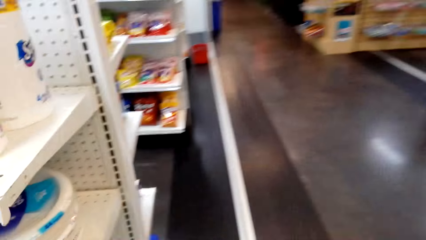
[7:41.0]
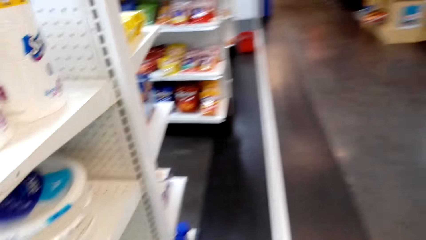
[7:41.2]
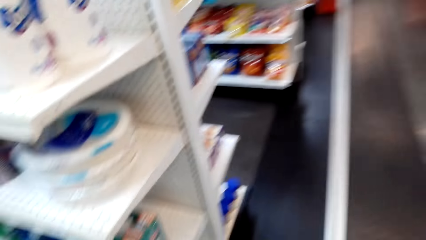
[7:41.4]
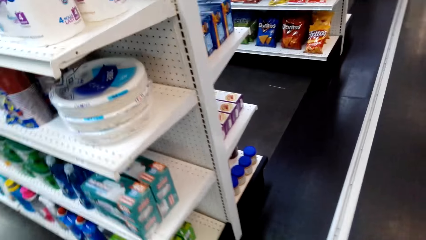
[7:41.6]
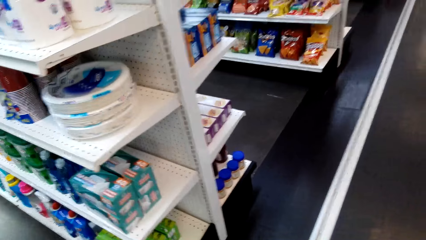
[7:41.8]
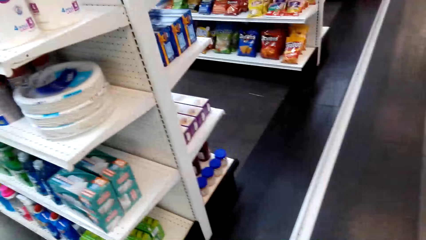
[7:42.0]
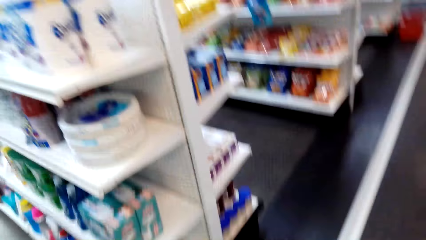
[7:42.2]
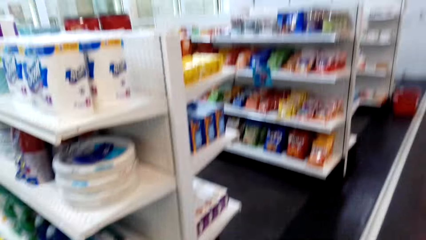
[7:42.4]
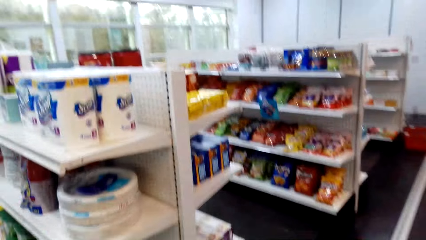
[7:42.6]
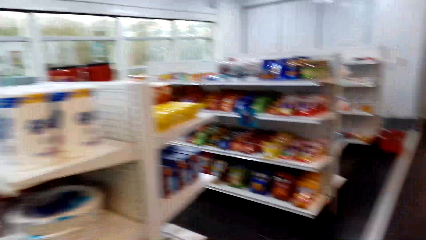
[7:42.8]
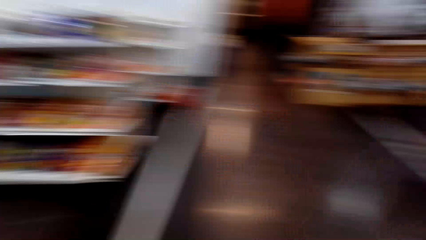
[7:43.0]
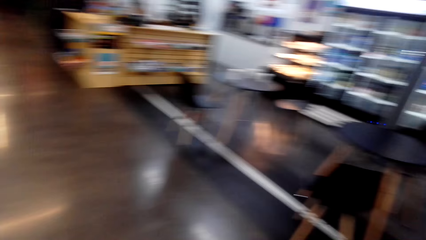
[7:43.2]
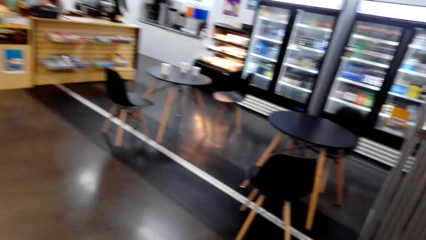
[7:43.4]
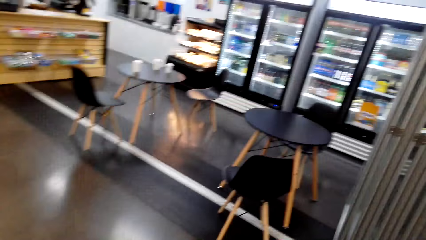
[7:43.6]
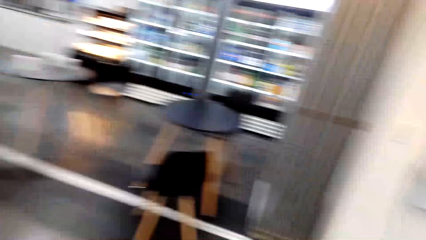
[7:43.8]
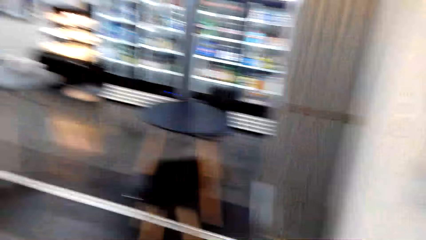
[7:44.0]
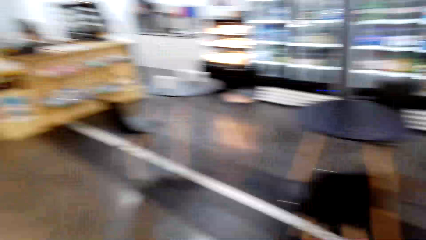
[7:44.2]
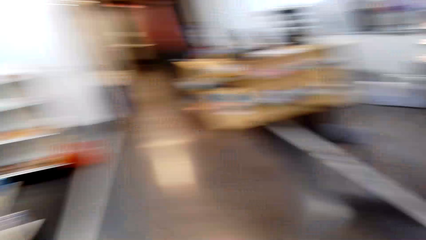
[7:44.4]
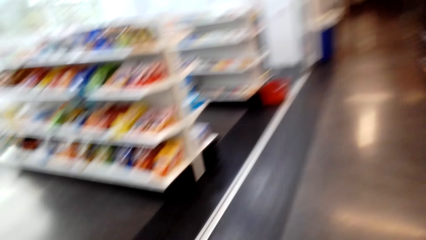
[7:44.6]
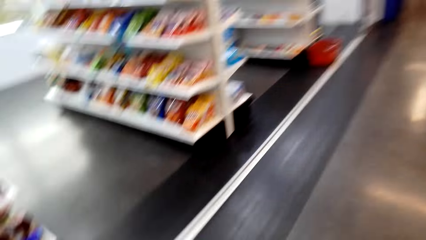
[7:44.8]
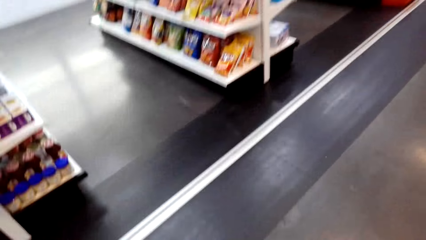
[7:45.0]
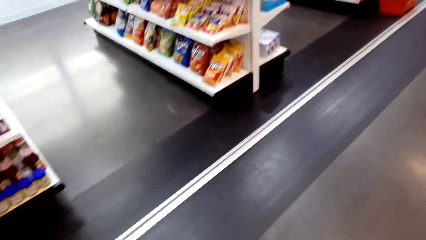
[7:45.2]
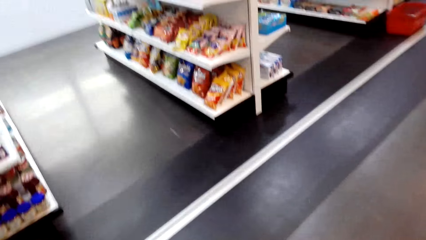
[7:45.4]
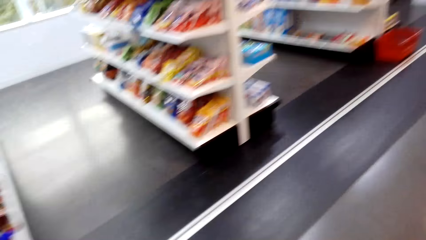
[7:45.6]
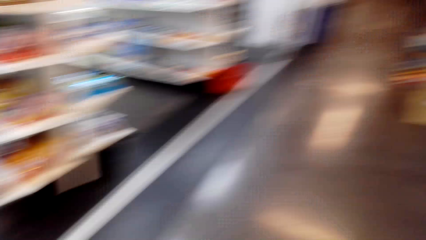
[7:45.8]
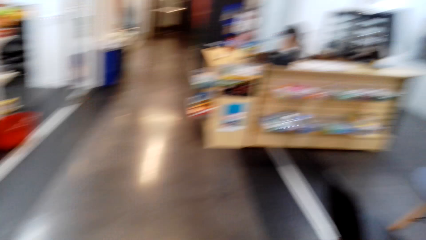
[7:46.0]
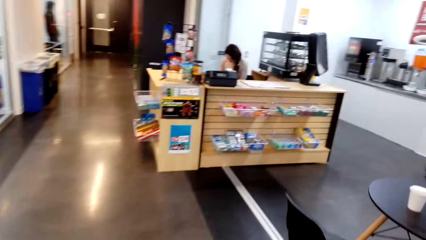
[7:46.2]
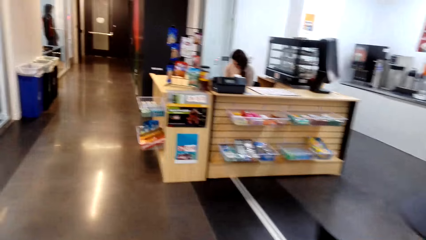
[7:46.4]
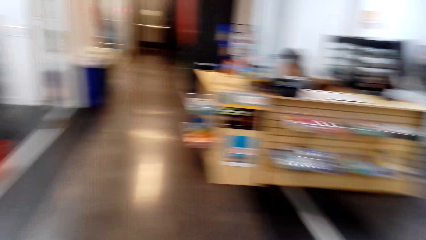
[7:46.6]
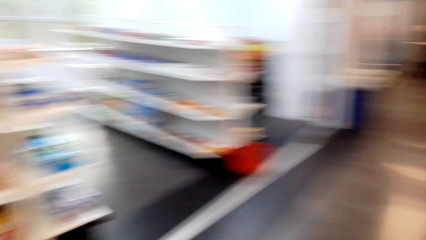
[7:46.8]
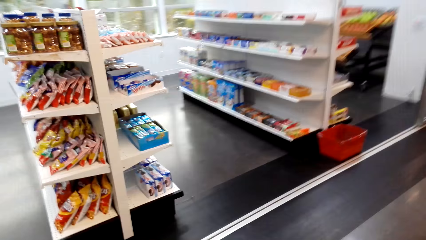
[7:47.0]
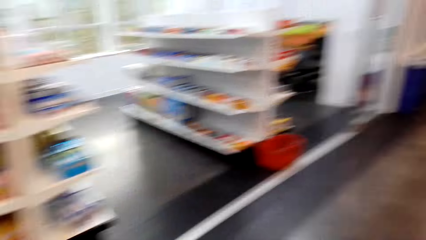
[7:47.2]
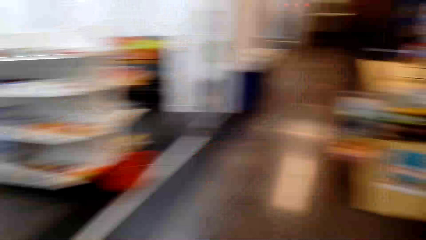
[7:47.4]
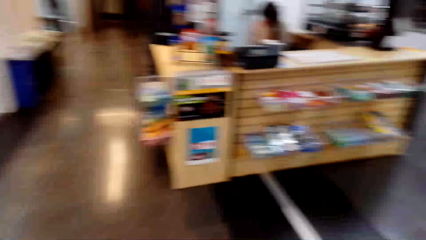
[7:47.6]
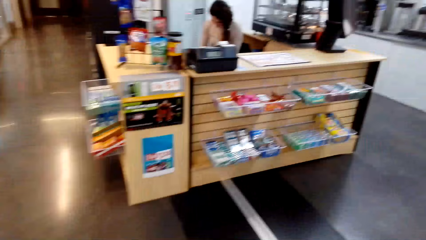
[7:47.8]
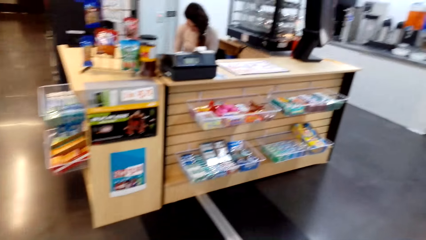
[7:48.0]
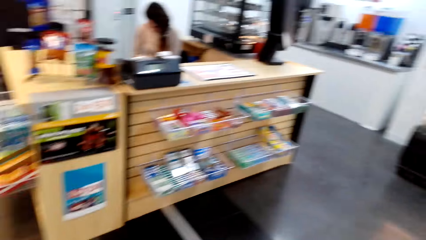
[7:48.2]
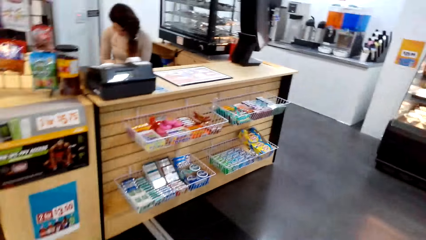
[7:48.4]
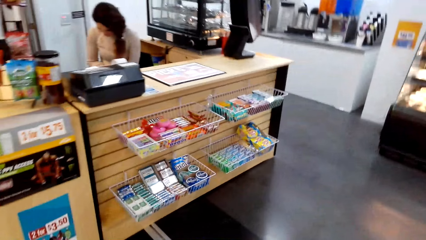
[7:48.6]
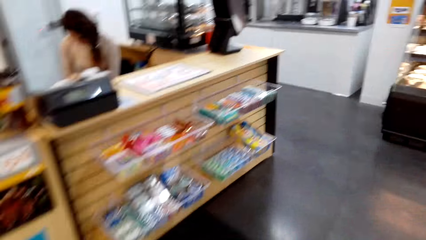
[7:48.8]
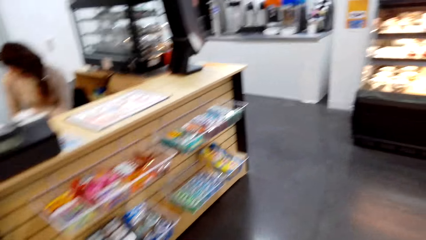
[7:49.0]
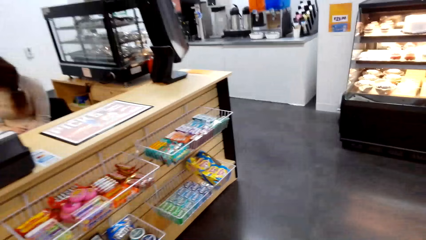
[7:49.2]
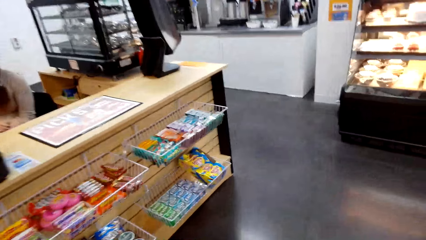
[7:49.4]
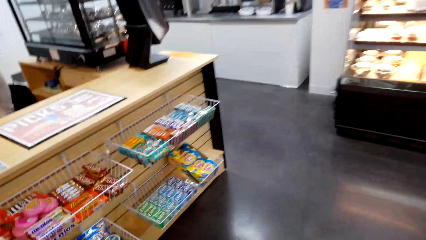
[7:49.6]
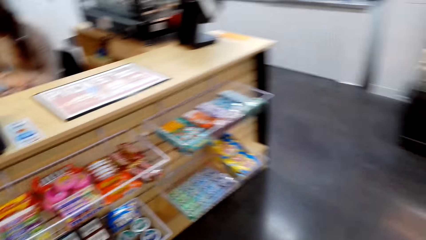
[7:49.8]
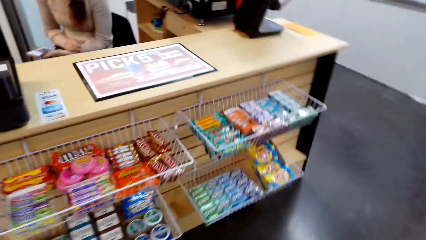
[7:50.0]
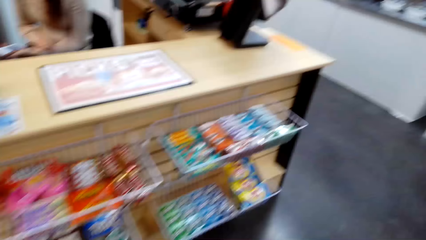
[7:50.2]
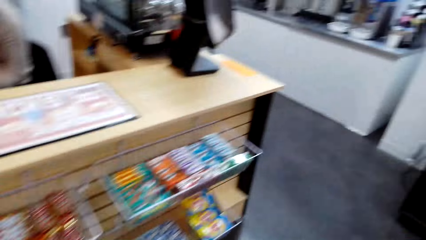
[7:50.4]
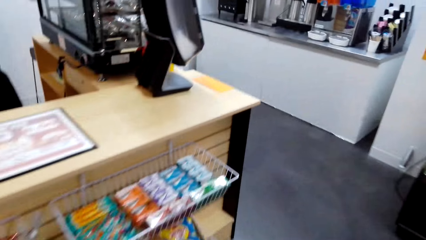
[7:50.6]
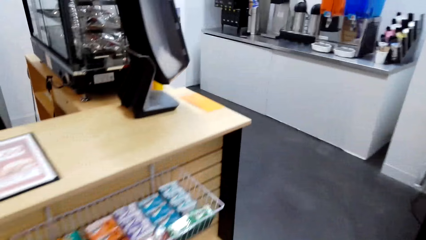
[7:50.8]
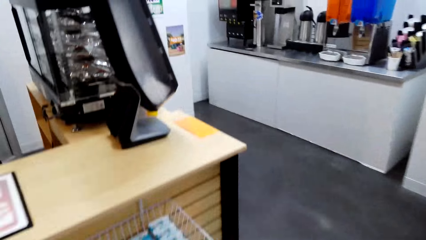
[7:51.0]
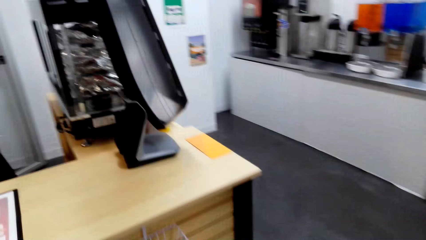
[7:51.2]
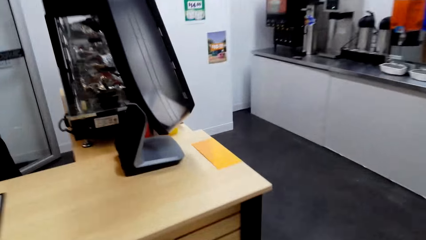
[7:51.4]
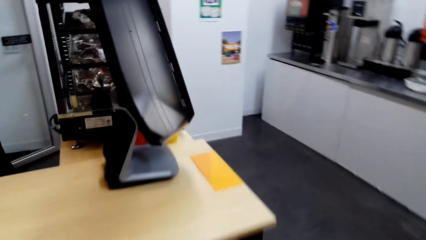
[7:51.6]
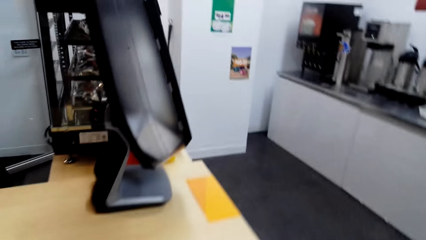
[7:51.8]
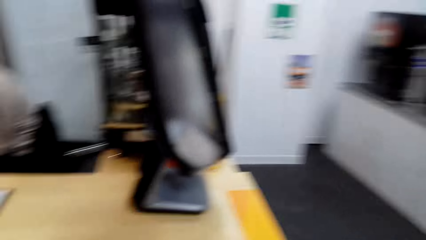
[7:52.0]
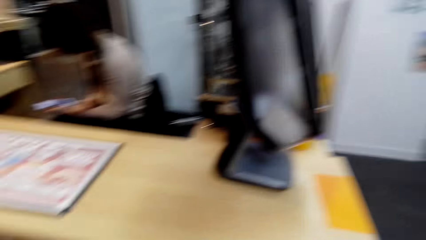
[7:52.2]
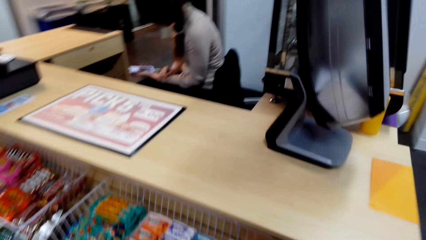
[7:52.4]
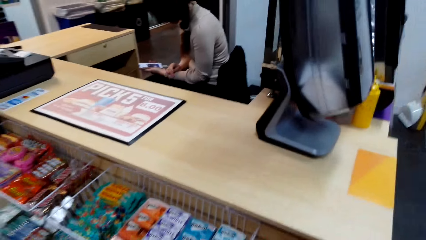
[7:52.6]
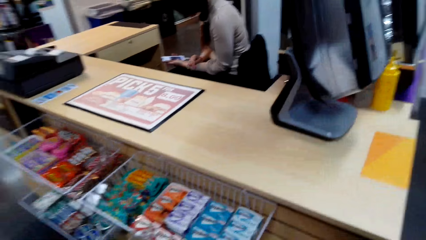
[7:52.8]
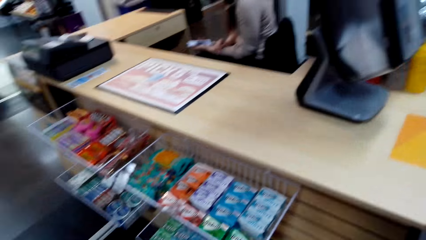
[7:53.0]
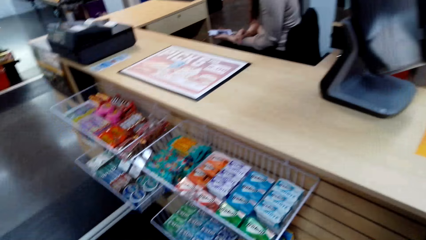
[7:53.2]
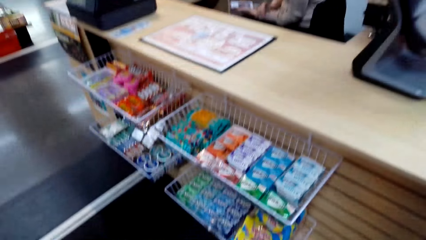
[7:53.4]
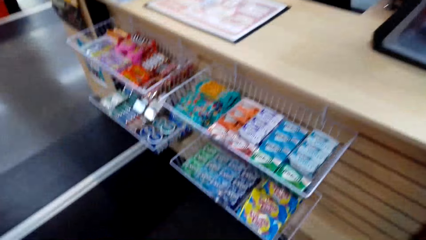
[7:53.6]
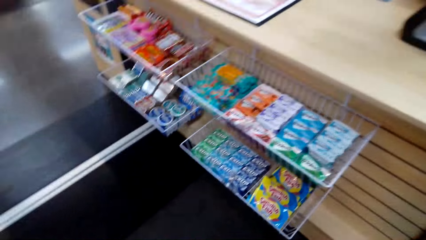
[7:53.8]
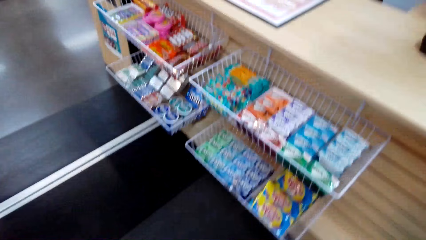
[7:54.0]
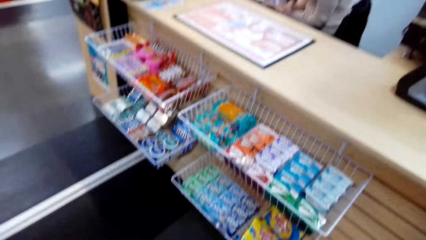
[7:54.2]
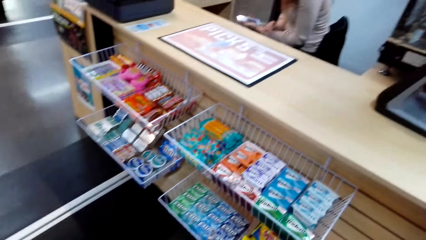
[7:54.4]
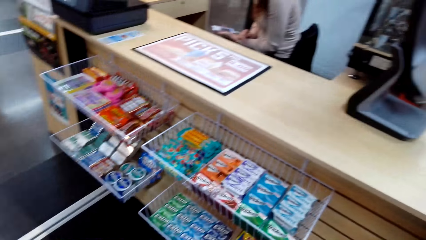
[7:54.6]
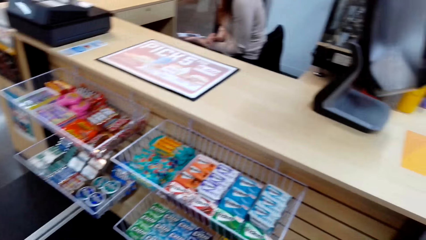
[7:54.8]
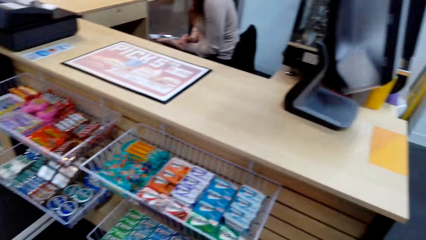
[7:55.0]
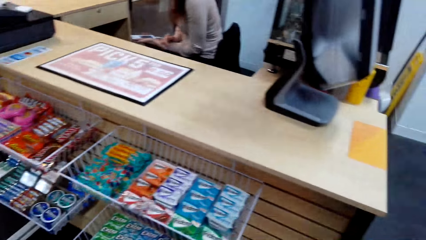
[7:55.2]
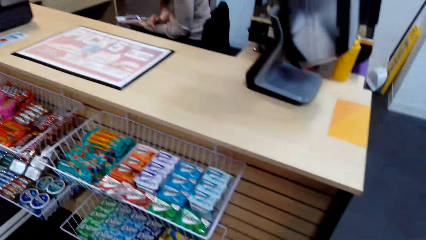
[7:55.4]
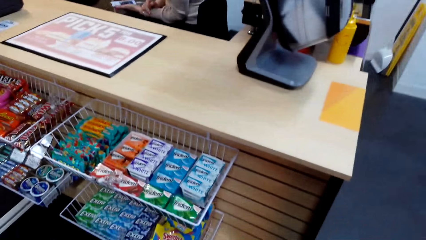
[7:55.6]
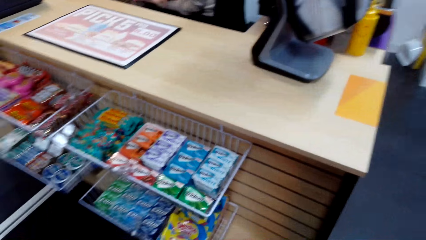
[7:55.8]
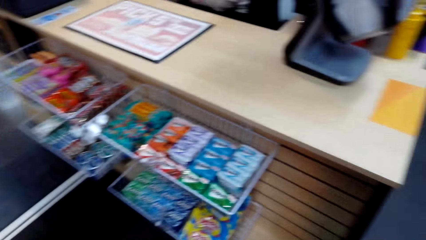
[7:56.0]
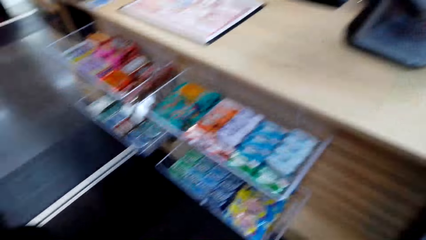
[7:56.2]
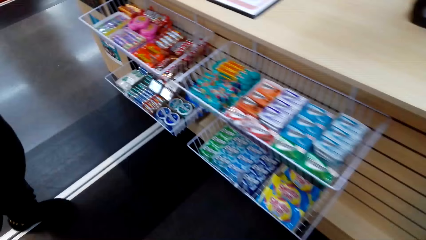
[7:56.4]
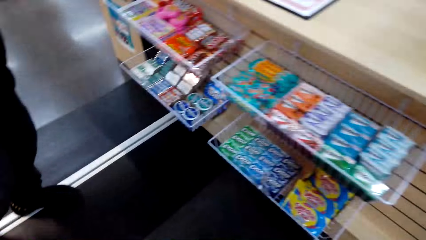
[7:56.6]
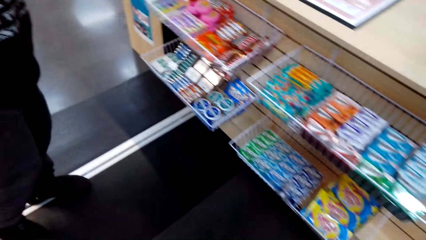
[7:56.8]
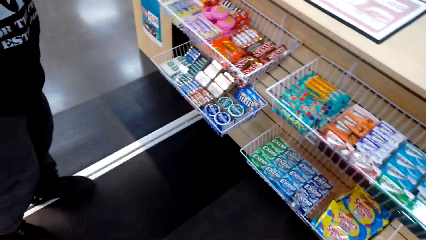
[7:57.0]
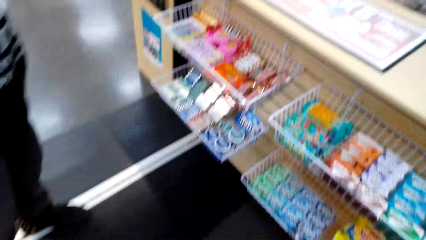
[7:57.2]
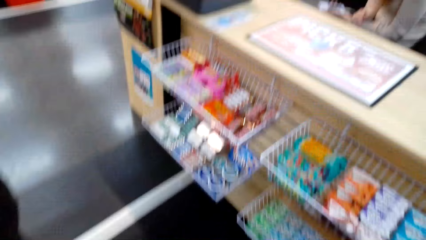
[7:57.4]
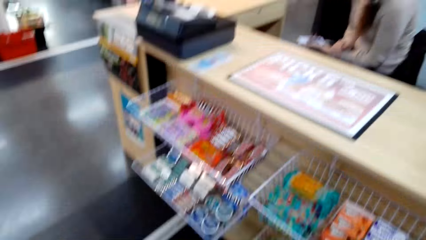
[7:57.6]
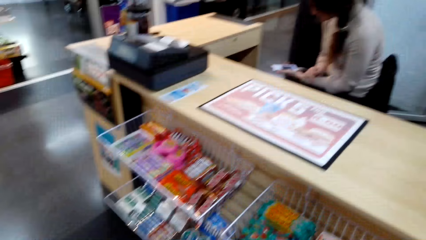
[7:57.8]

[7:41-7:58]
The camera wearer stares at the shelf. They look around. They walk around. They look around.
